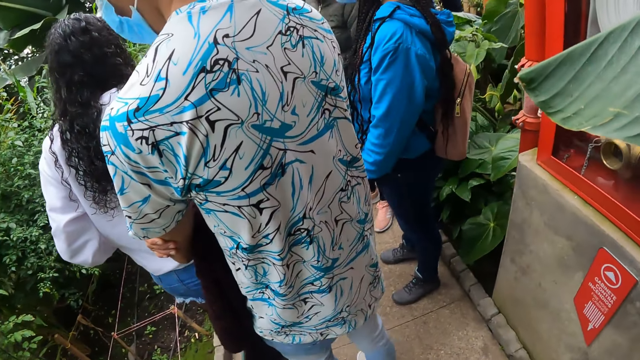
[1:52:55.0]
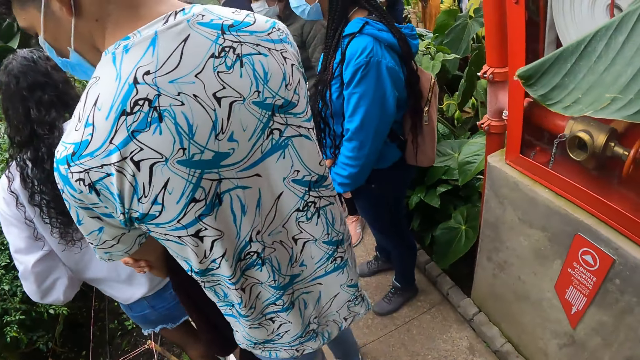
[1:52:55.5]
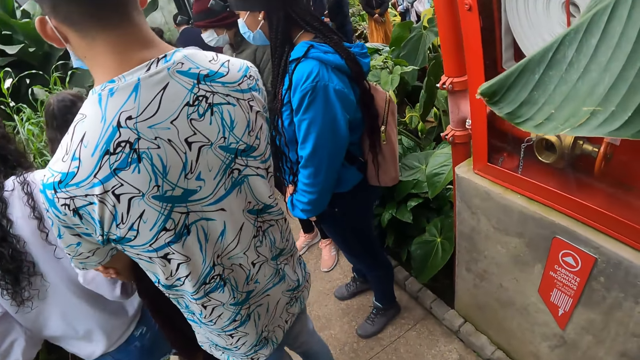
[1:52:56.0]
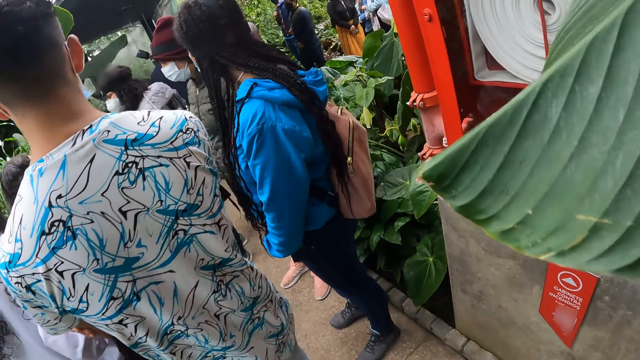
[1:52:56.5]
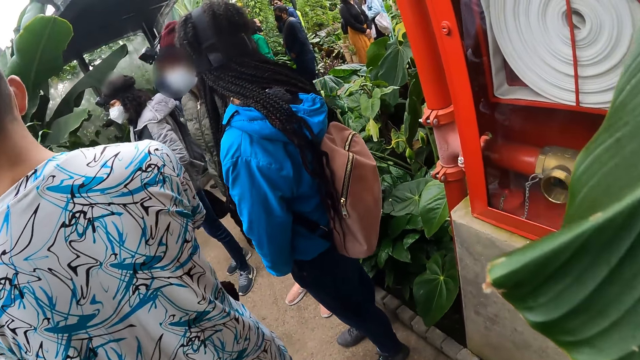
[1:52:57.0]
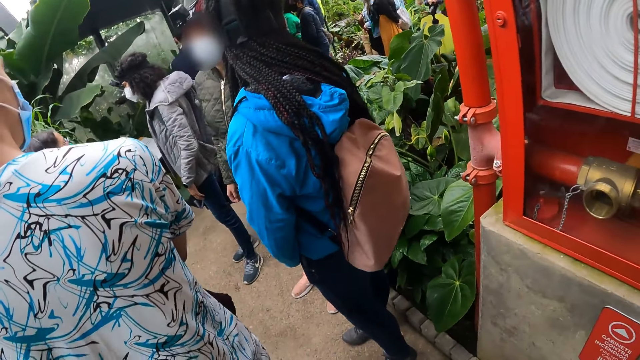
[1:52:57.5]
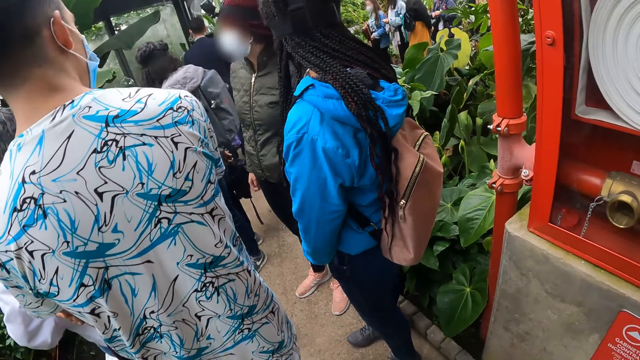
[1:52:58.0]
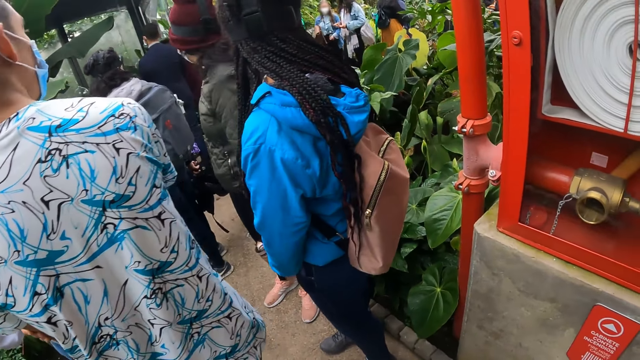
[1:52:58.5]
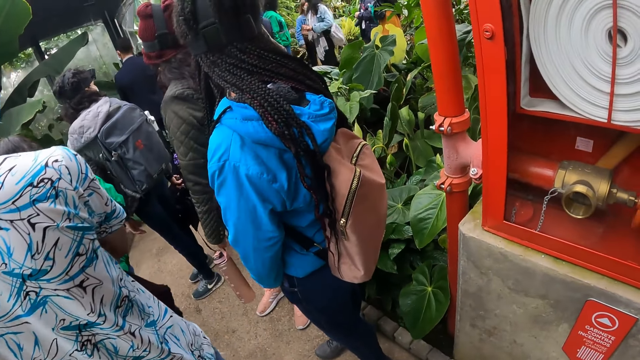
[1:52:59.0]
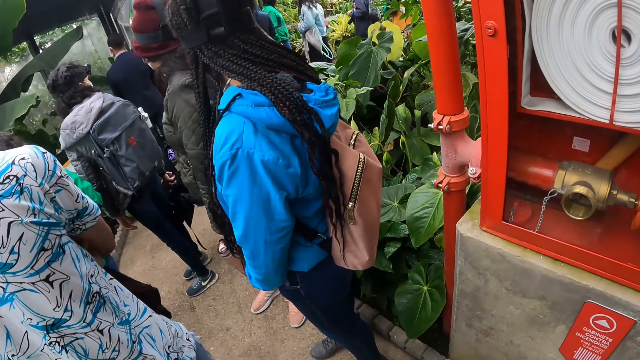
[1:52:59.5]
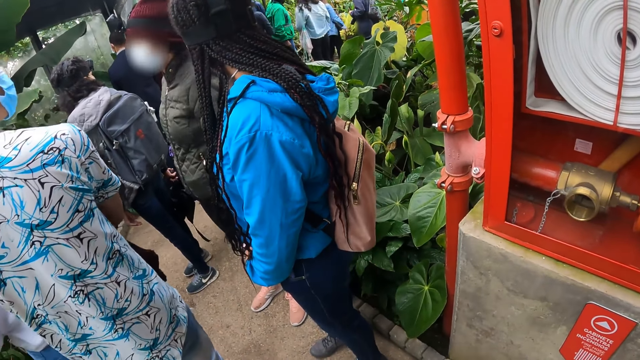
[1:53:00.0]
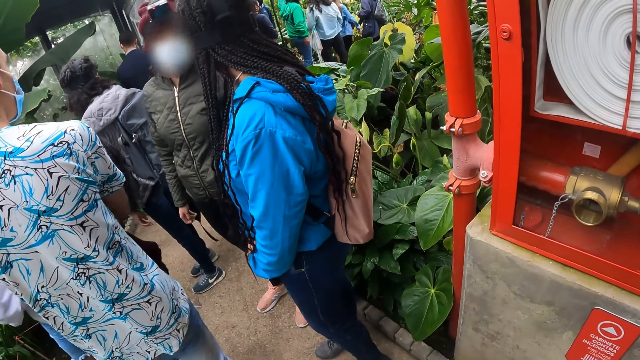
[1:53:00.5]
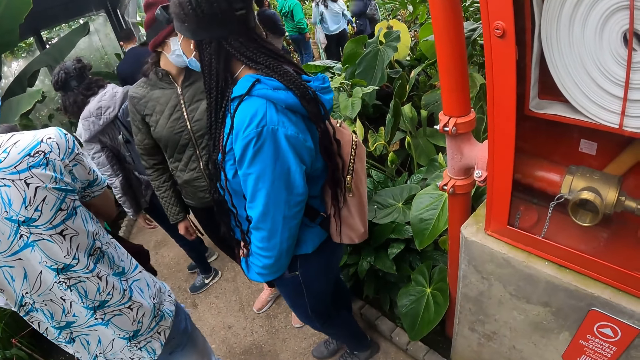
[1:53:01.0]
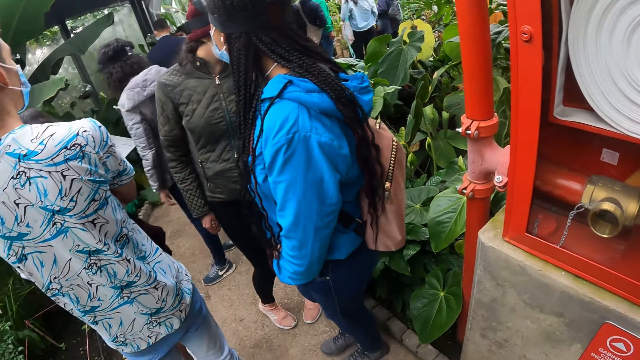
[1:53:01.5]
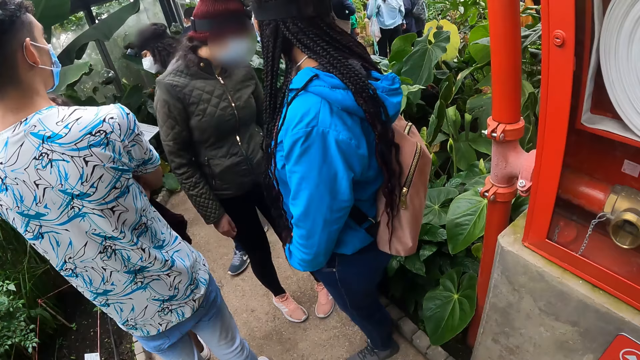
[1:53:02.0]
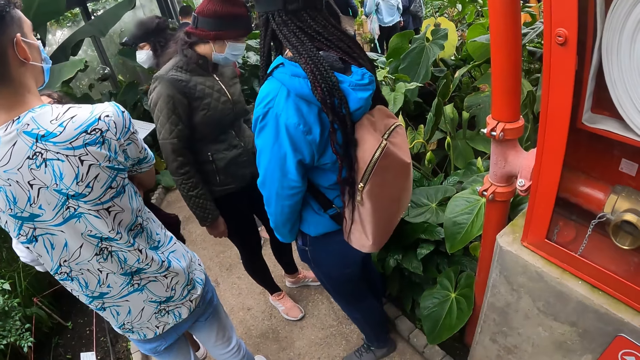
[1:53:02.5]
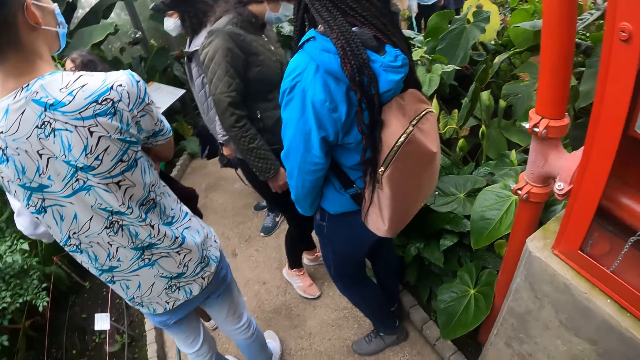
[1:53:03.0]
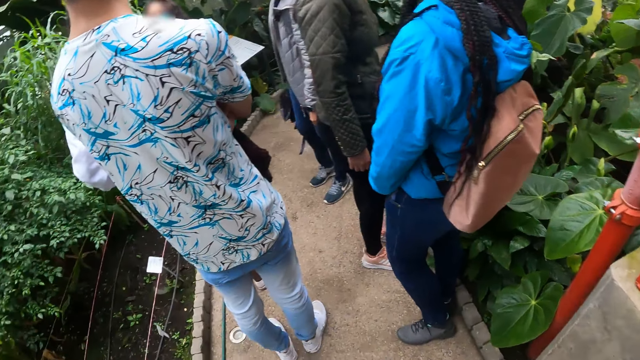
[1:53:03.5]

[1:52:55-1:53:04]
The camera wearer walks through the garden with the group of people. They look around the garden.

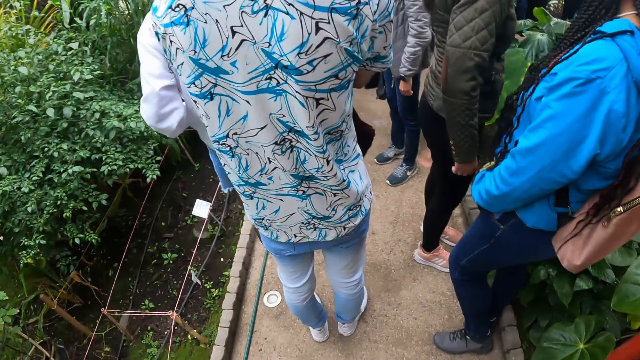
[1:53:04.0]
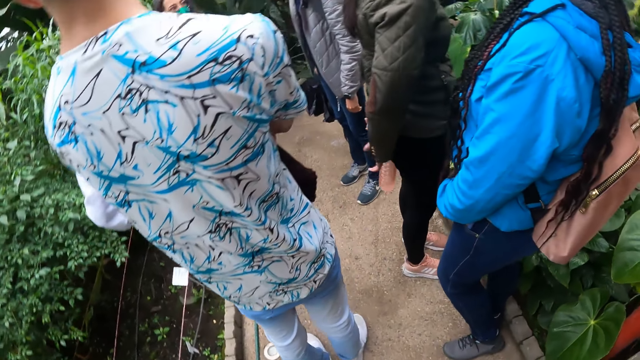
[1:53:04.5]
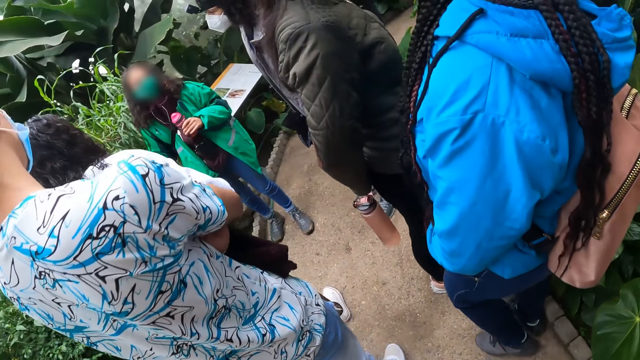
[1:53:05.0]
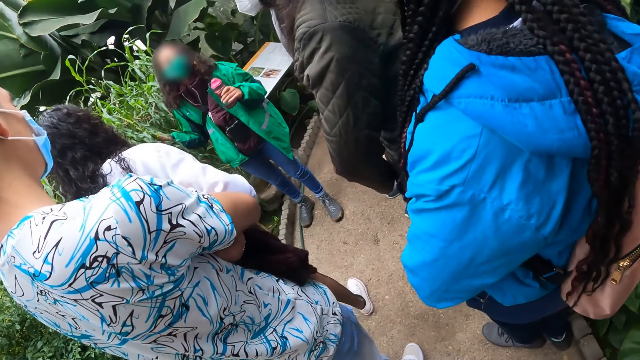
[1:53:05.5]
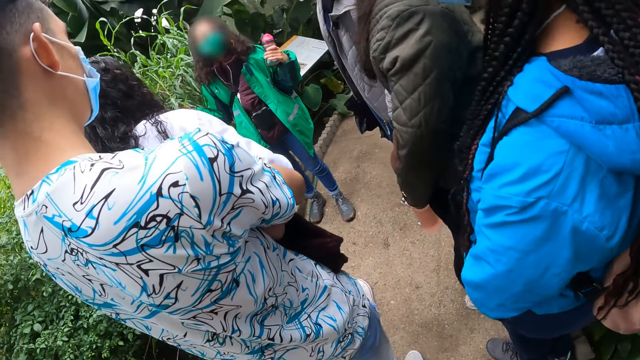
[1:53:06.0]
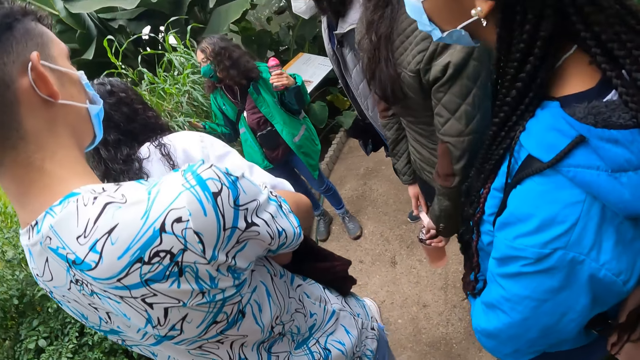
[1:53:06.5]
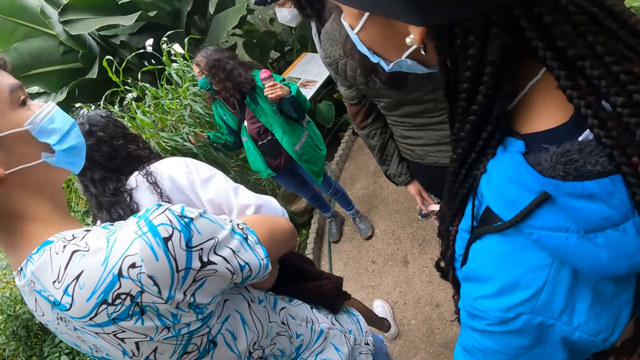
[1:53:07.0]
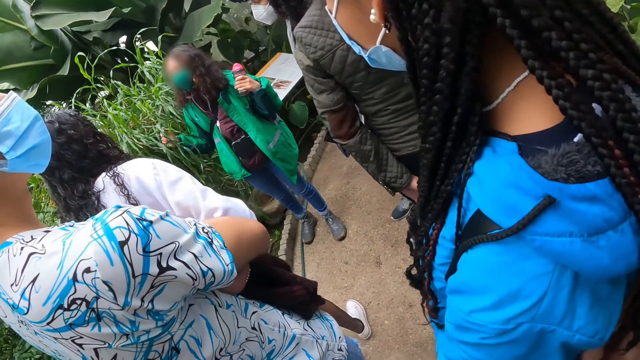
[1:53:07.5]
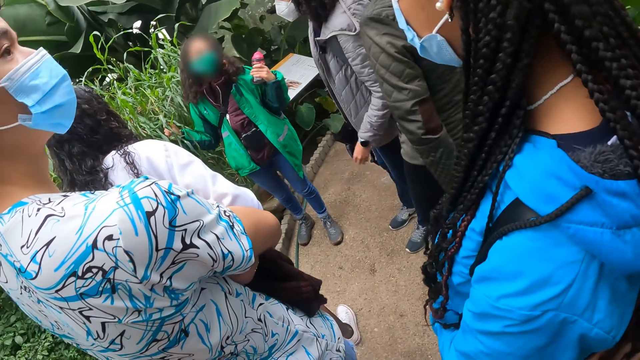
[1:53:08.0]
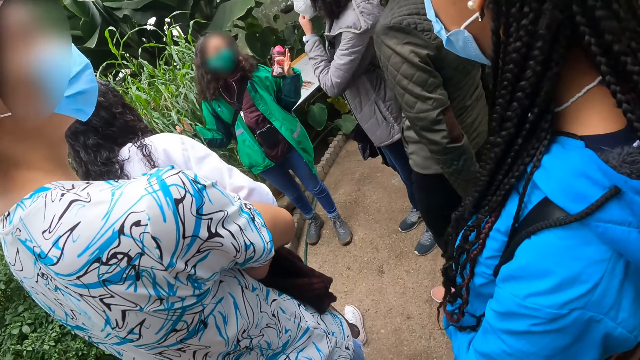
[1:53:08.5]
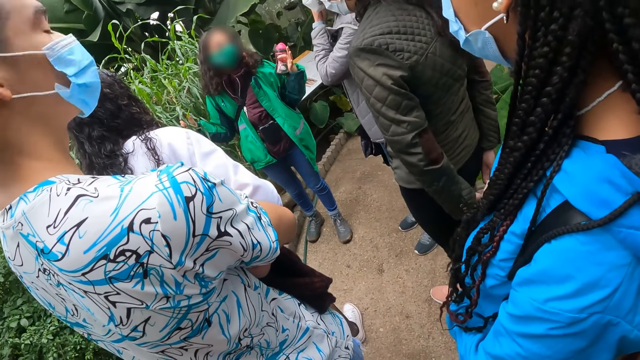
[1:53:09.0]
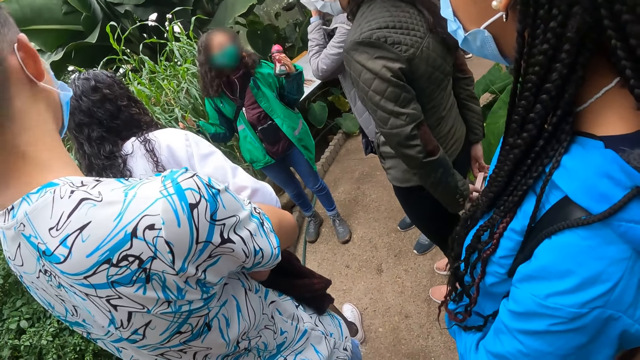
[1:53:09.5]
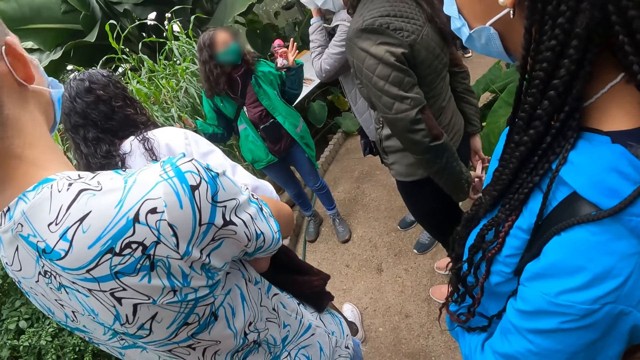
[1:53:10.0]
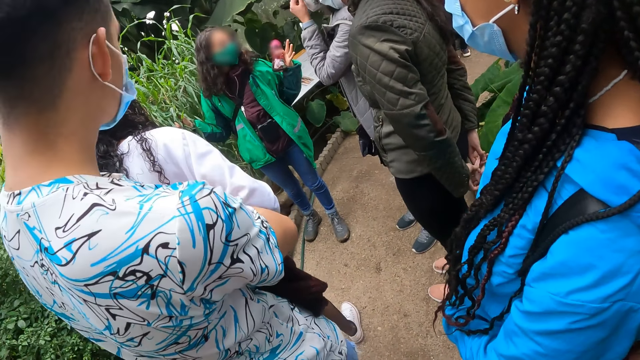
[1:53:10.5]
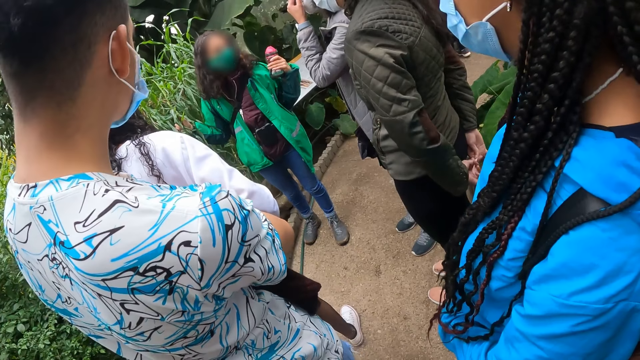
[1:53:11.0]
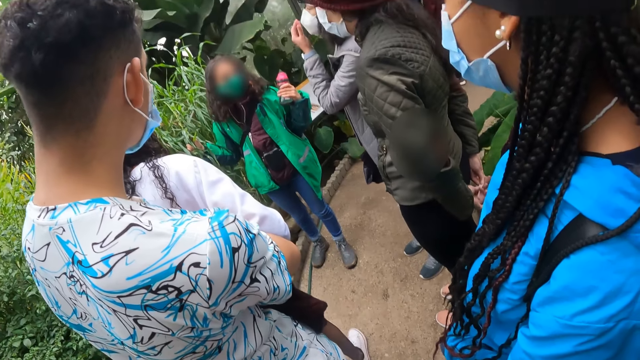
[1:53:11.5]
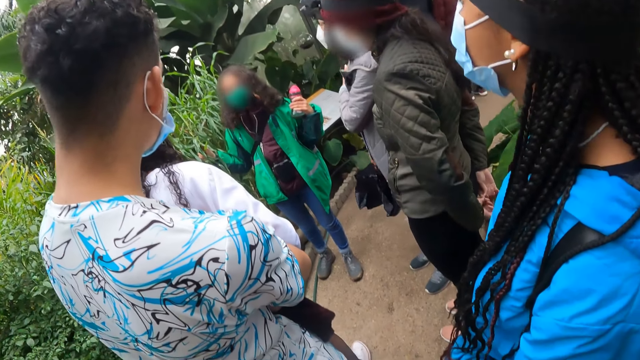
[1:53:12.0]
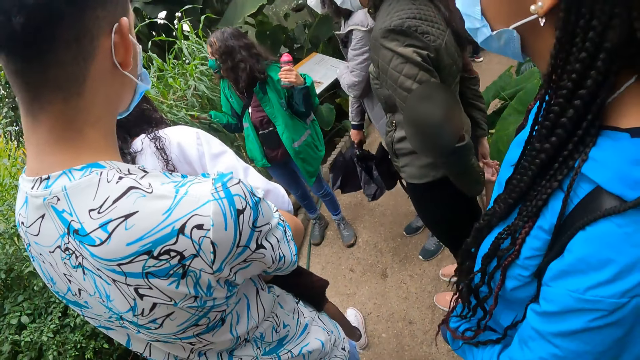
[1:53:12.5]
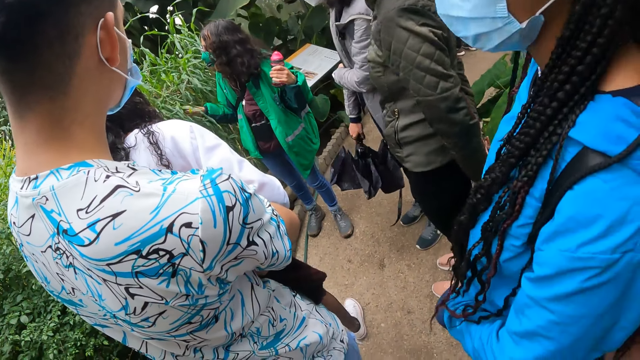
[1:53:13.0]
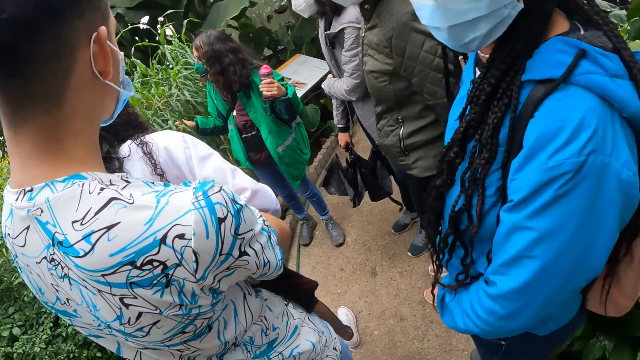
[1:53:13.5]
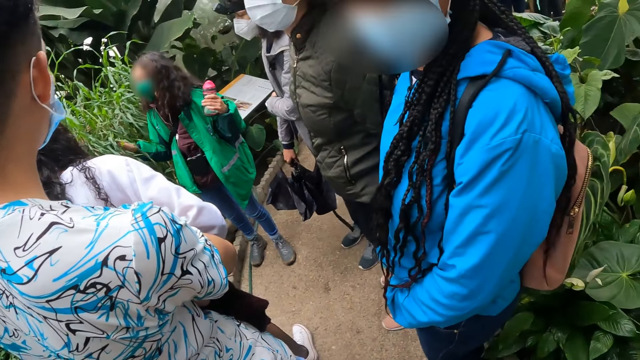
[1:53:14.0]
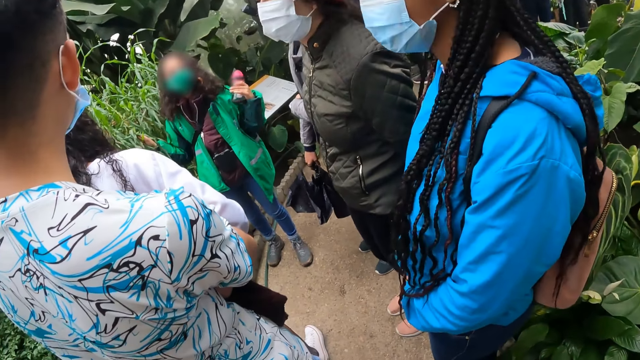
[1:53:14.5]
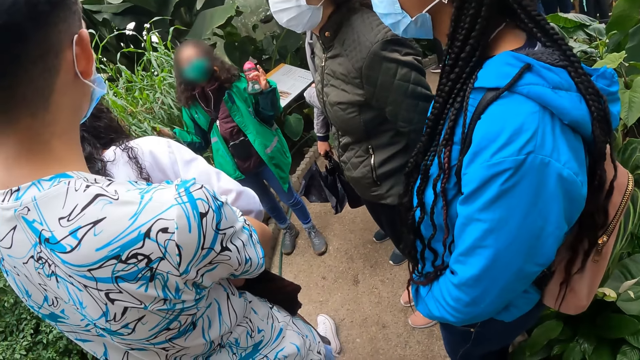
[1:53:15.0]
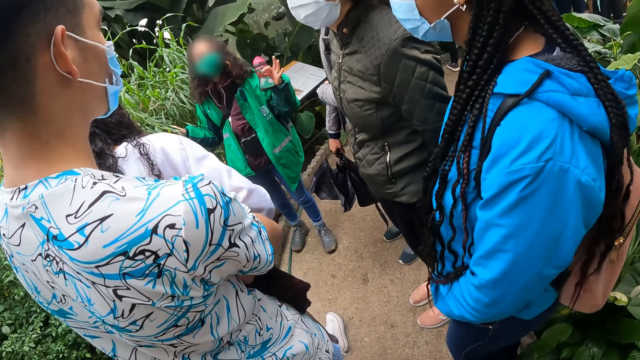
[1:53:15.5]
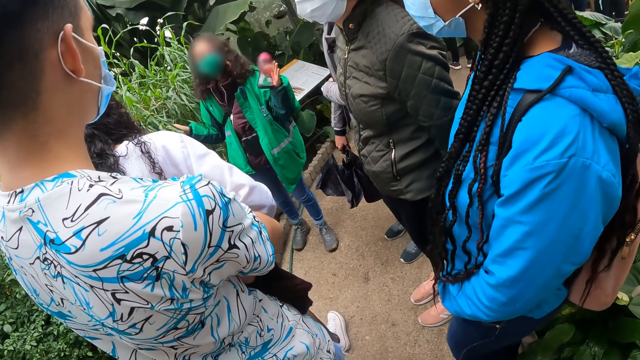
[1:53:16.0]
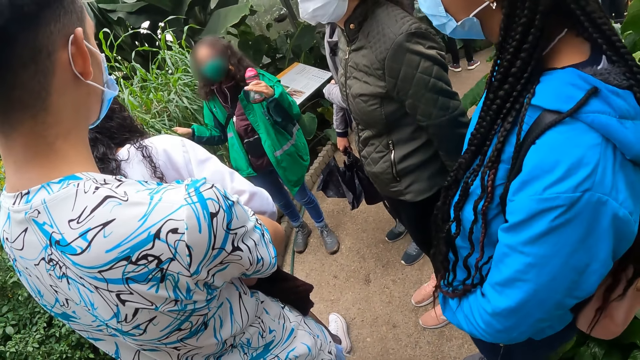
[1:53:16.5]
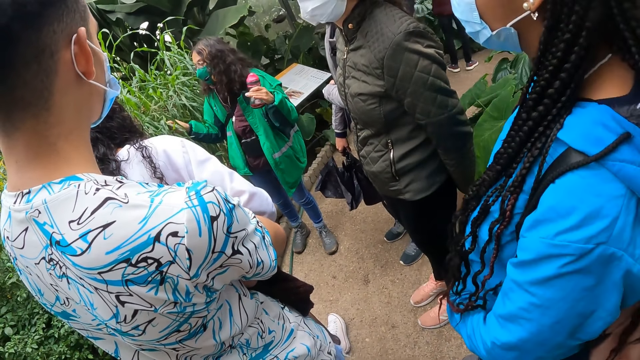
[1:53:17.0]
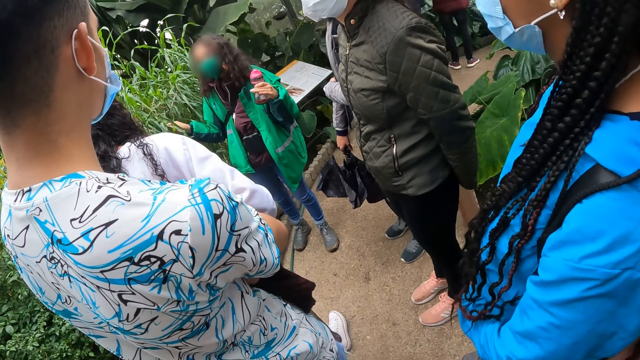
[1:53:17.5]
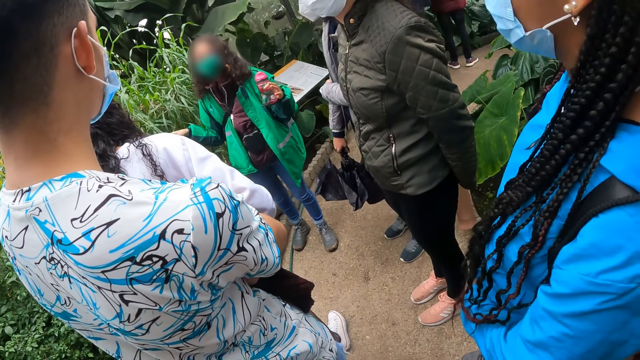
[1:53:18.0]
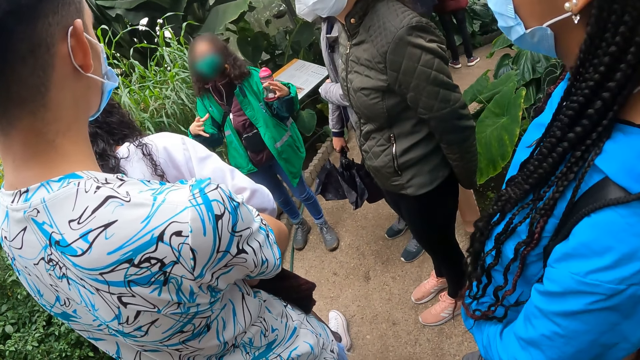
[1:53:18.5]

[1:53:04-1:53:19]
The camera wearer walks on the pathway. The woman interacts with the camera wearer and the people in the garden. The woman holds leaves. The woman addresses the students.
